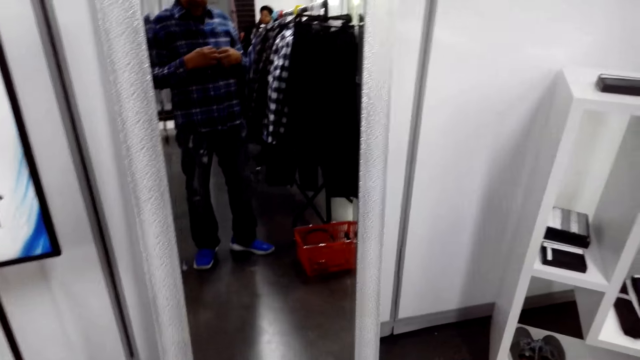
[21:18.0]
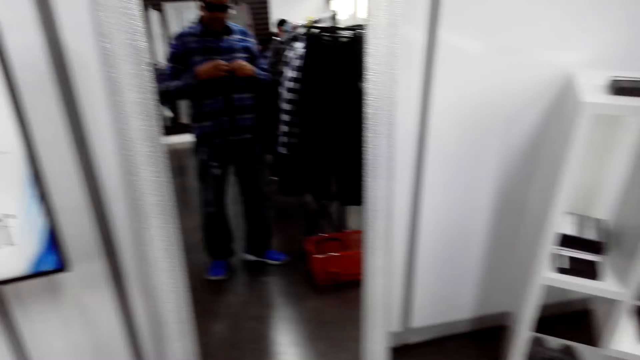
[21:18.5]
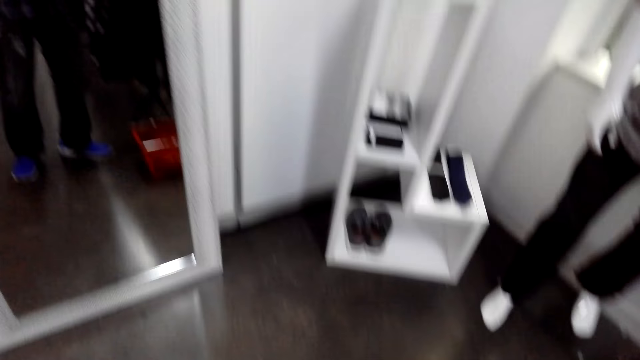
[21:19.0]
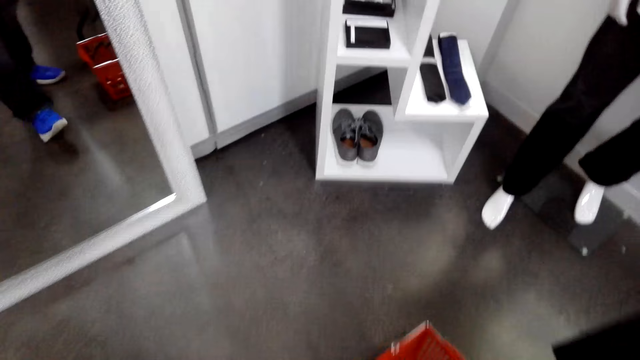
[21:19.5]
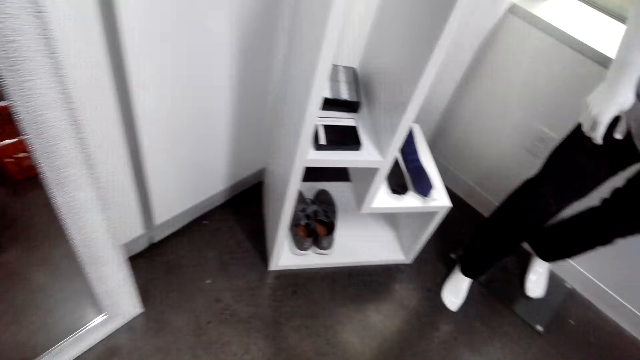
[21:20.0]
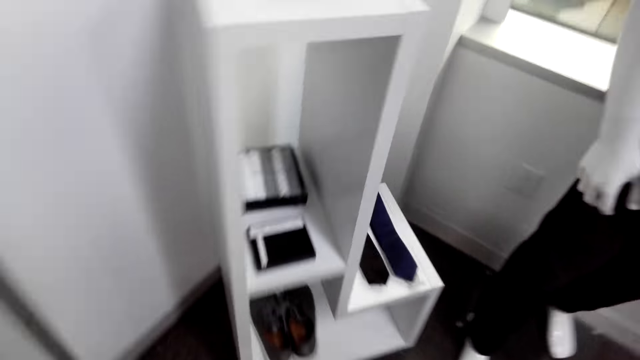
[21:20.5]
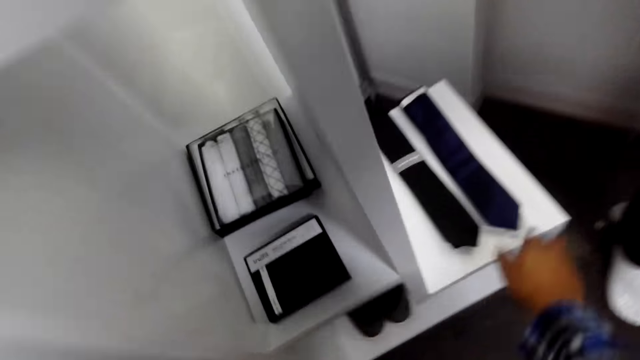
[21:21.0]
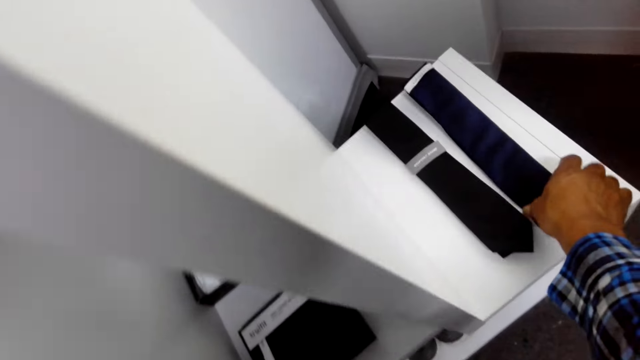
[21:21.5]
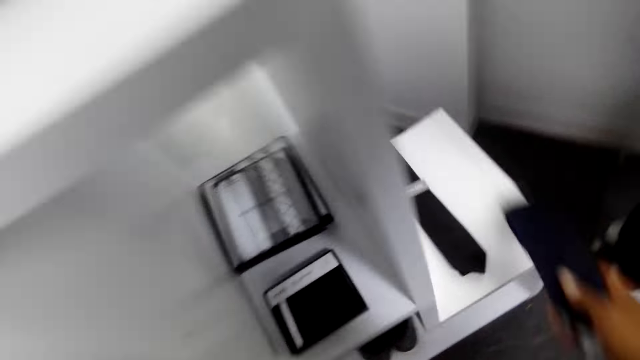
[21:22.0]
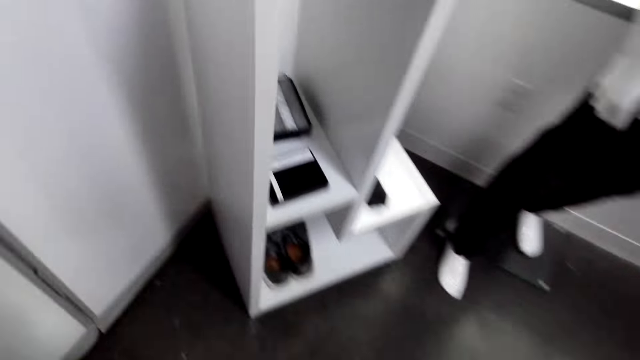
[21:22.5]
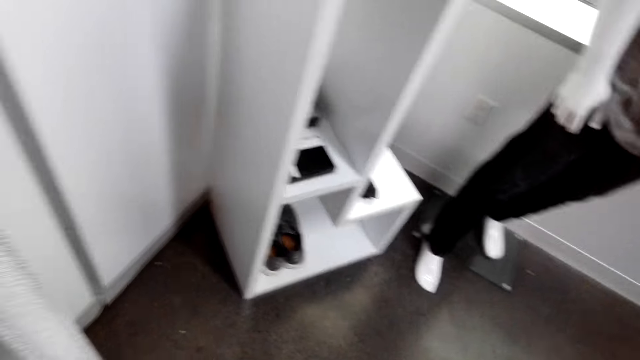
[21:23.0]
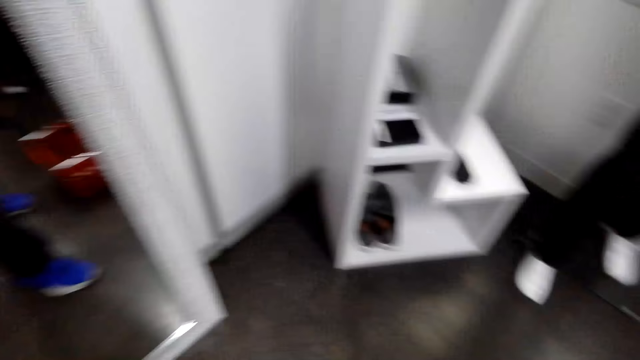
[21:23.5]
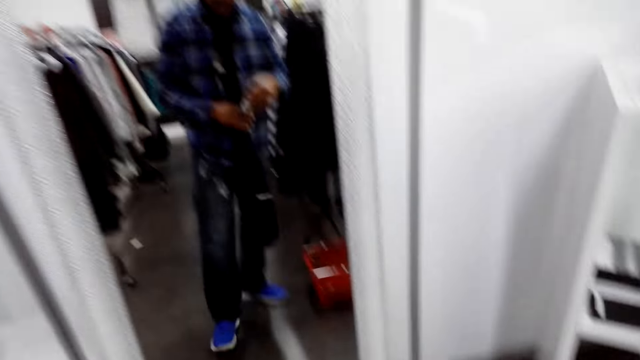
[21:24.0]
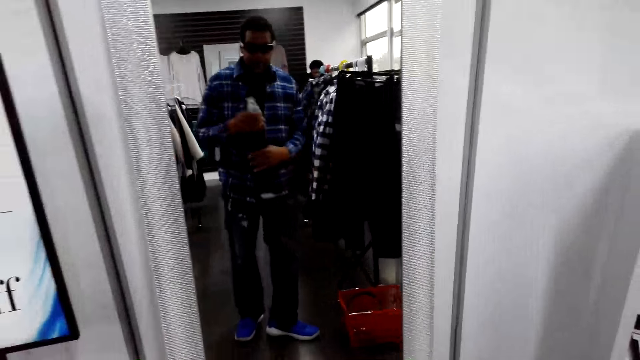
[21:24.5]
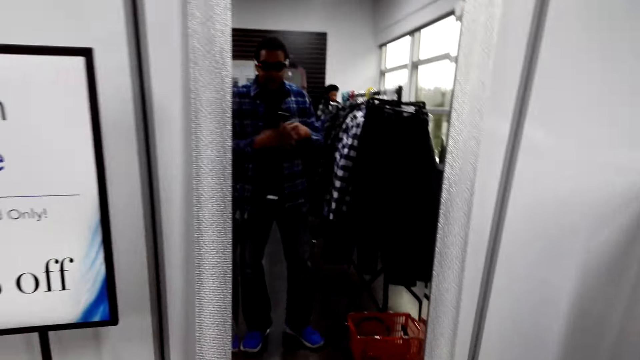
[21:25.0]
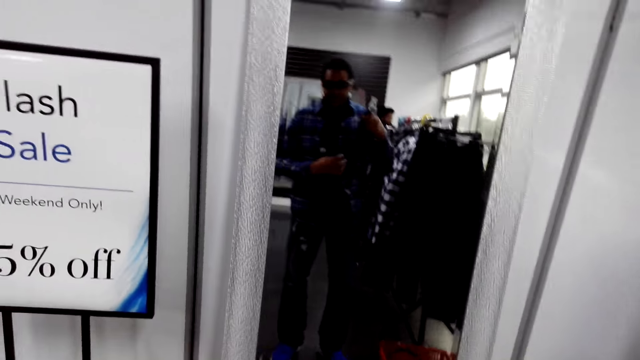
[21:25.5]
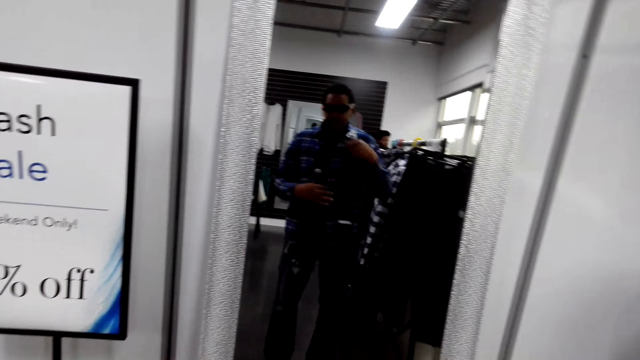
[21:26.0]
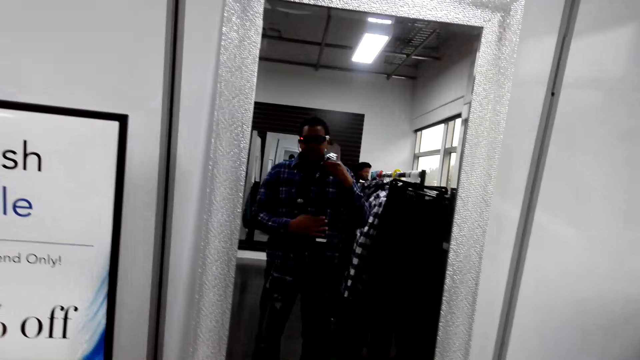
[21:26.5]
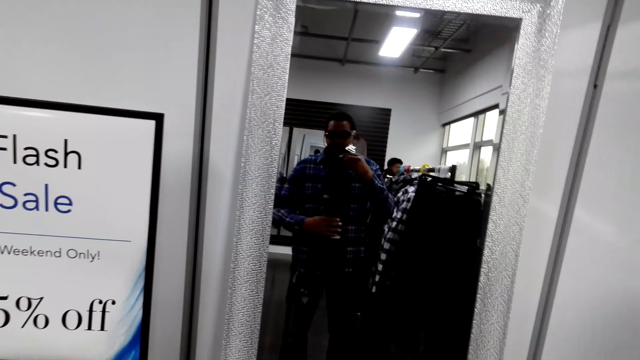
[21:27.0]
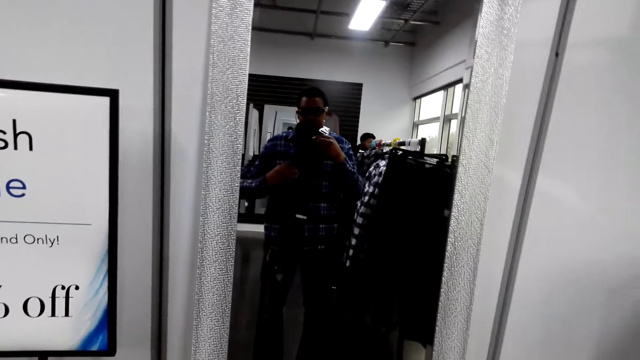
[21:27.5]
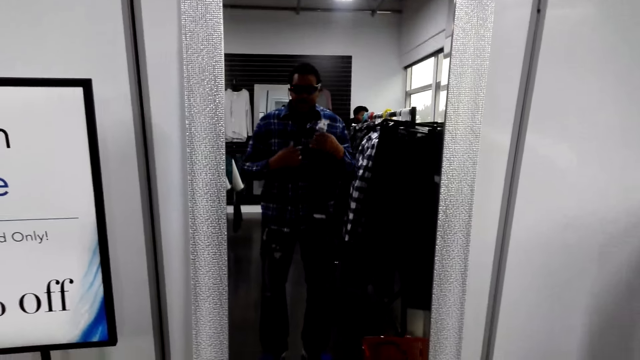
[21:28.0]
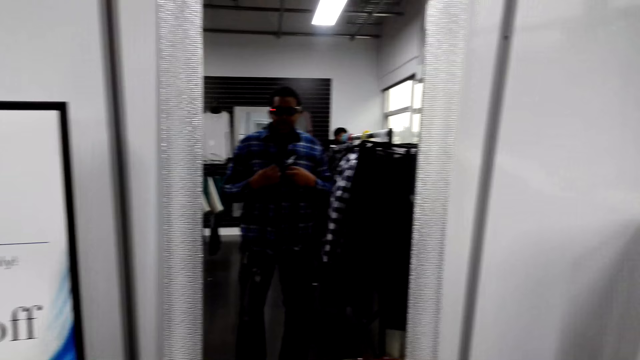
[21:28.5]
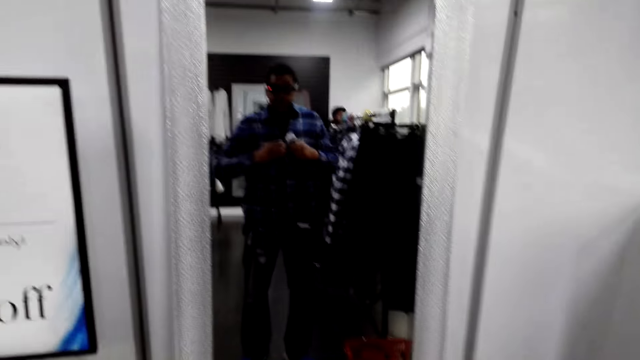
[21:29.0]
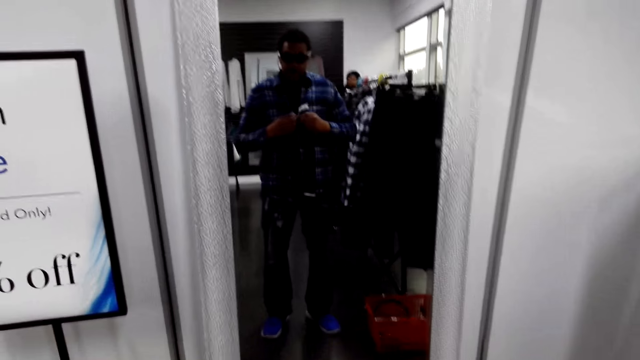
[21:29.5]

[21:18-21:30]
The camera wearer unbuttons the shirt. They pick up the tie. They hold the tie and look in the mirror.

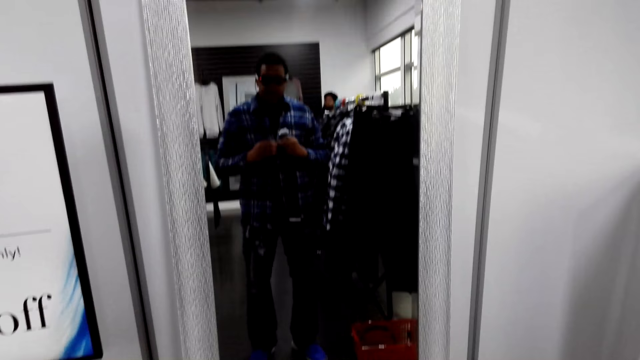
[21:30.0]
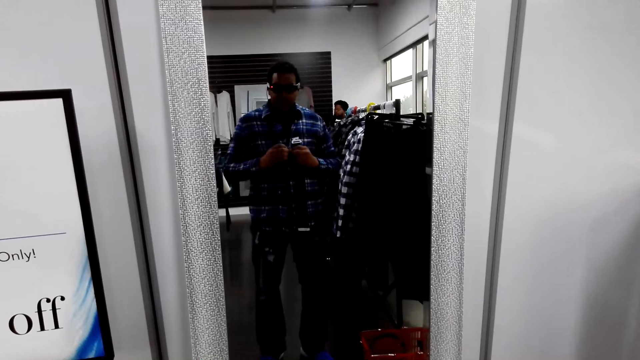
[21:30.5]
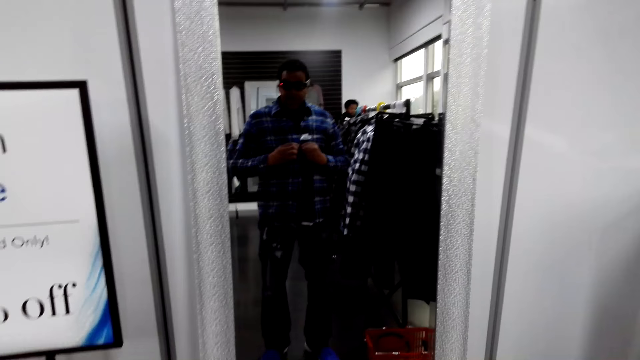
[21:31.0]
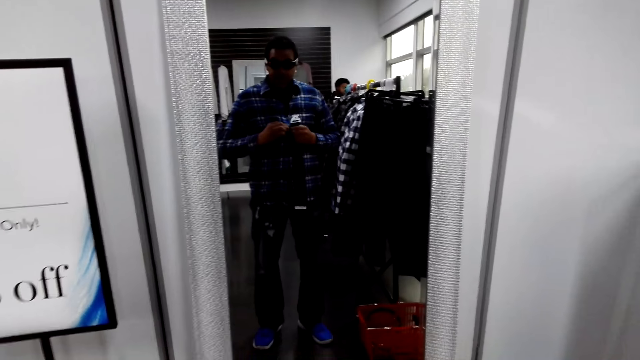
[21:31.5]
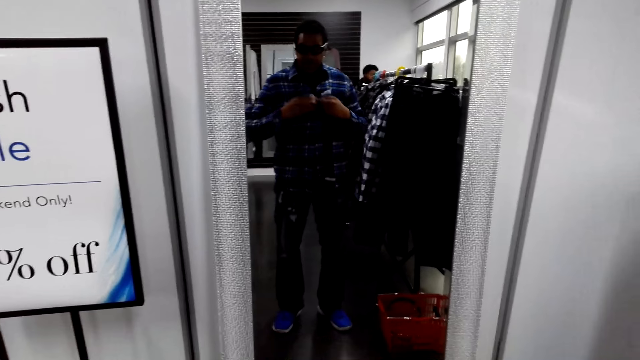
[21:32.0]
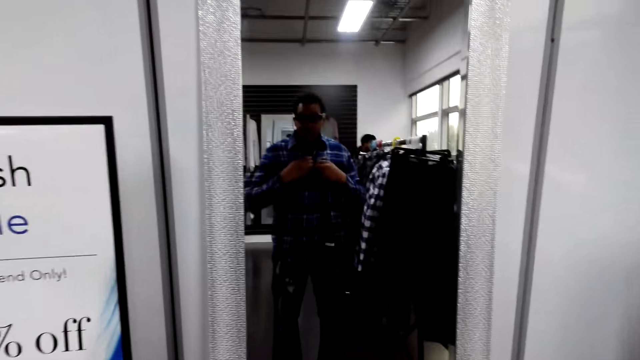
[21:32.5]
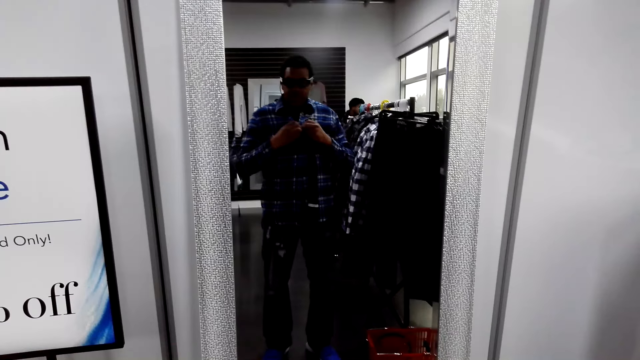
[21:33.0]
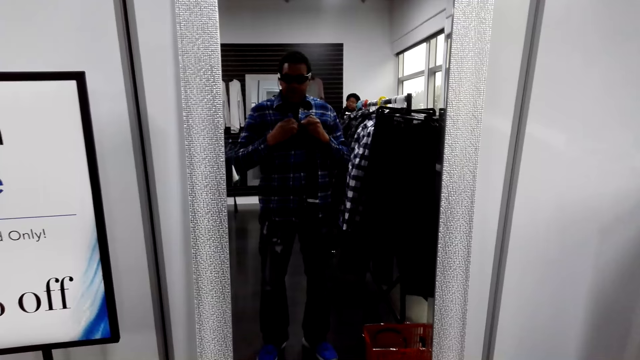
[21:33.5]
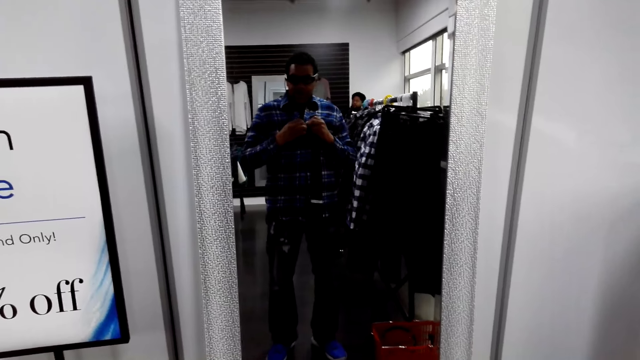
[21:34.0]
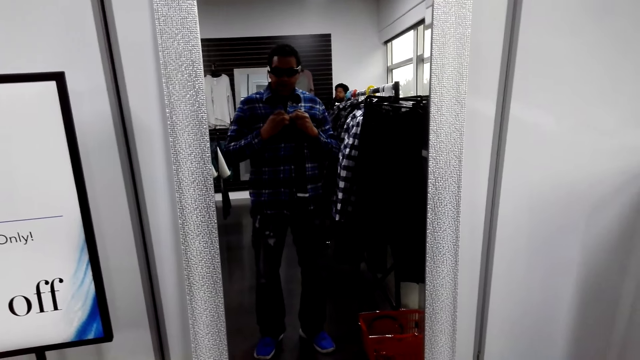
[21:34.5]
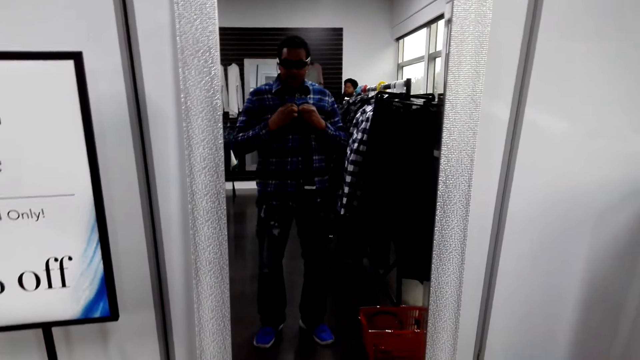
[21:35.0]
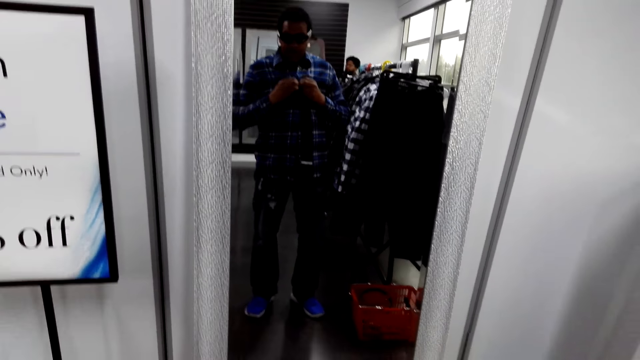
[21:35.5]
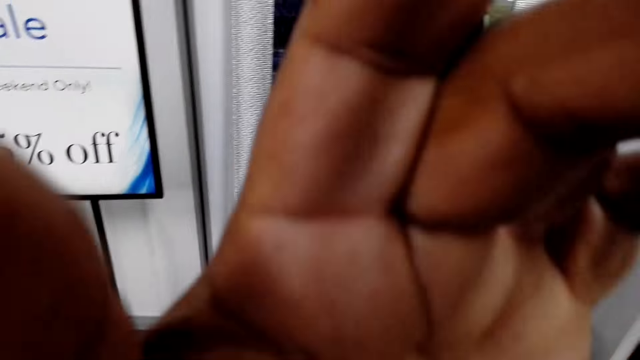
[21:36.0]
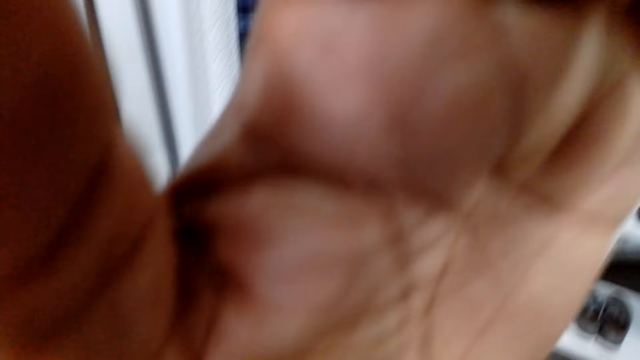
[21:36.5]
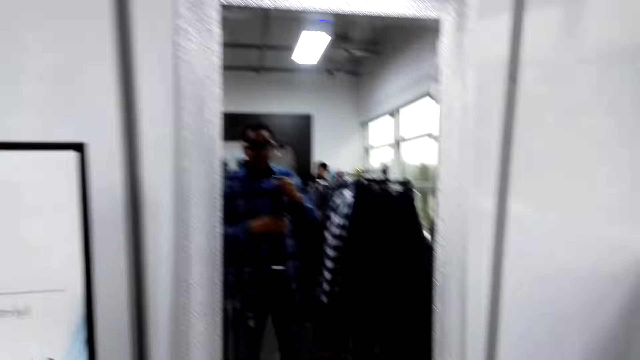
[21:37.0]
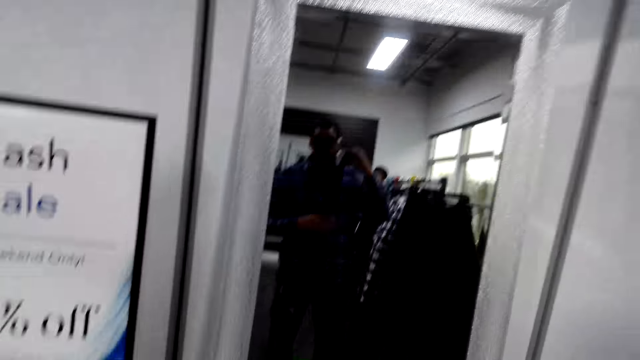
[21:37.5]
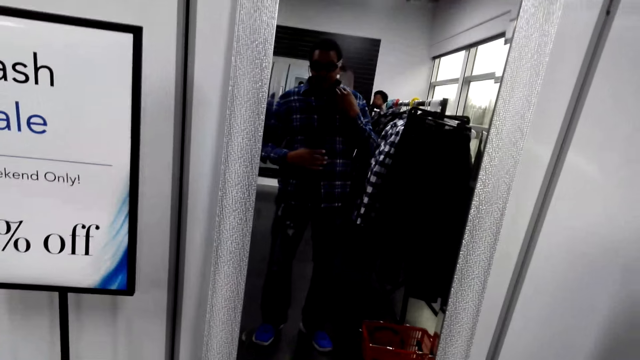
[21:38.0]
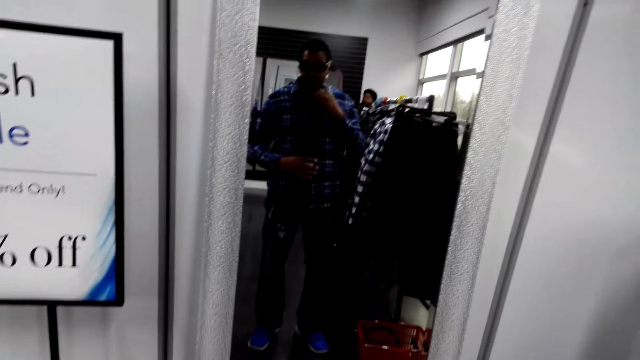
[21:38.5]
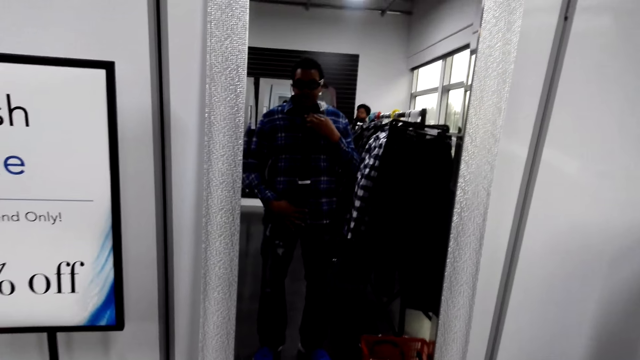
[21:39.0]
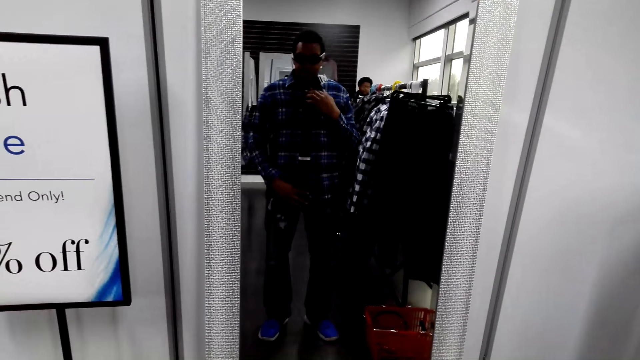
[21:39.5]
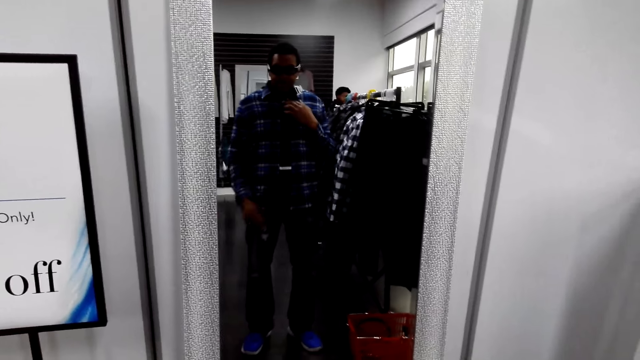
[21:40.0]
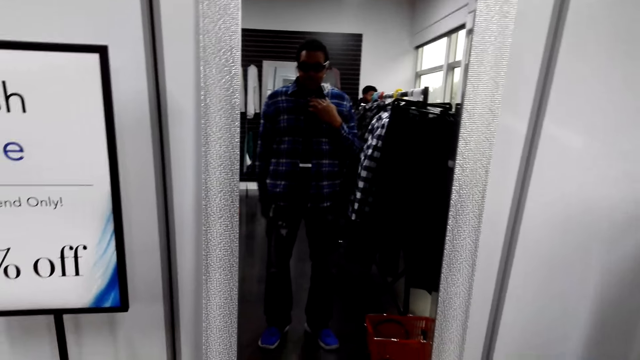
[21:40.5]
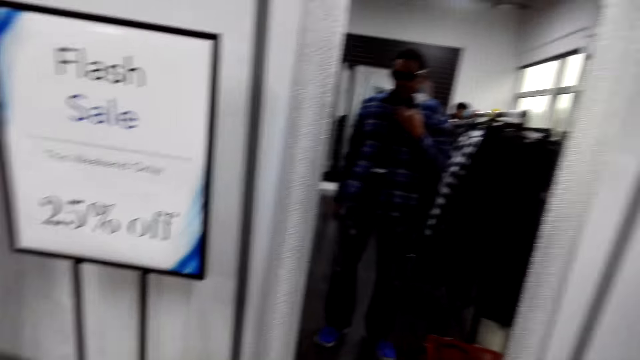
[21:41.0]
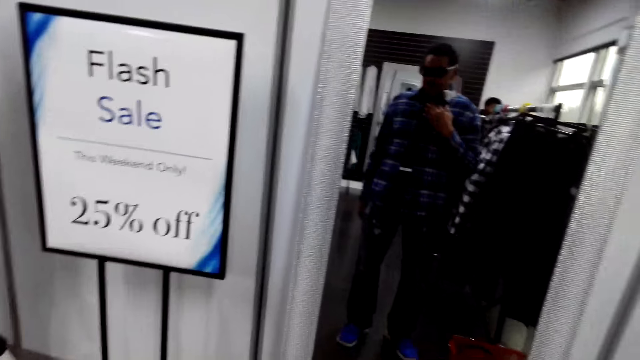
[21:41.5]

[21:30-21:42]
The camera wearer unbuttons the shirt. They touch the camera. They wear the tie. They look in the mirror.
